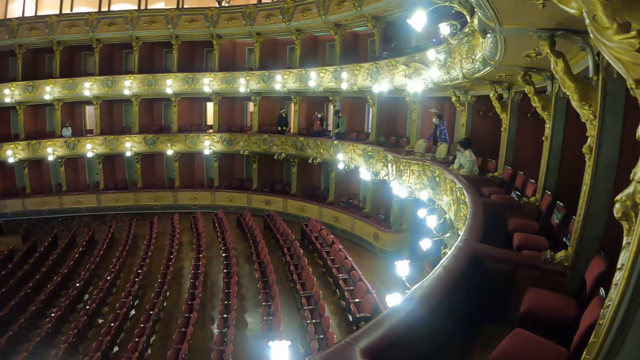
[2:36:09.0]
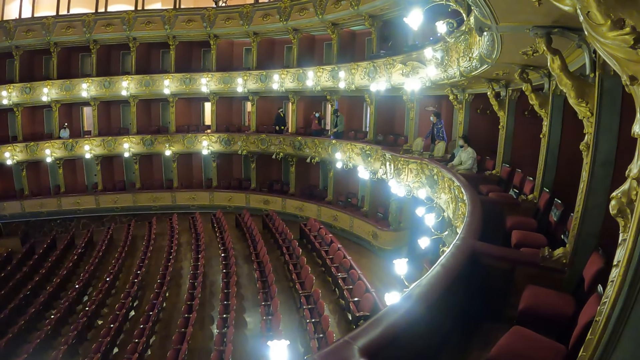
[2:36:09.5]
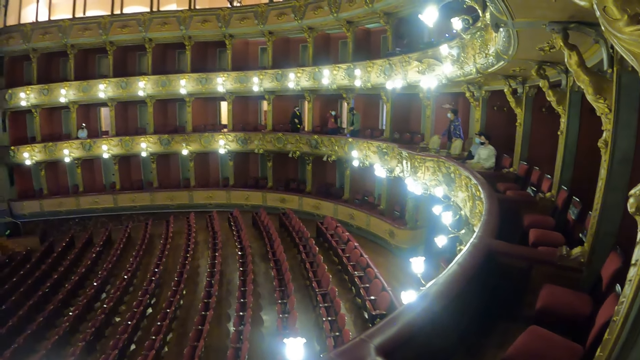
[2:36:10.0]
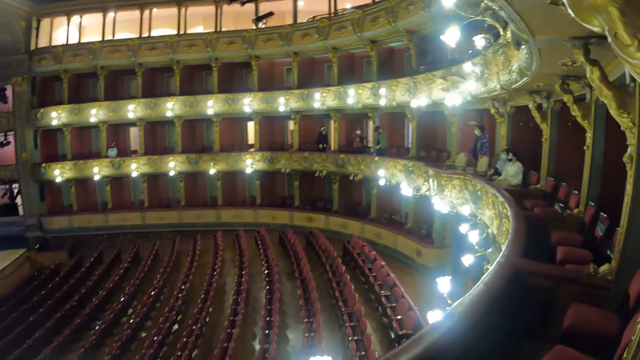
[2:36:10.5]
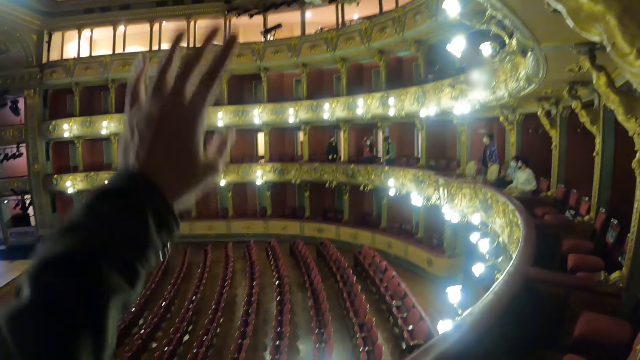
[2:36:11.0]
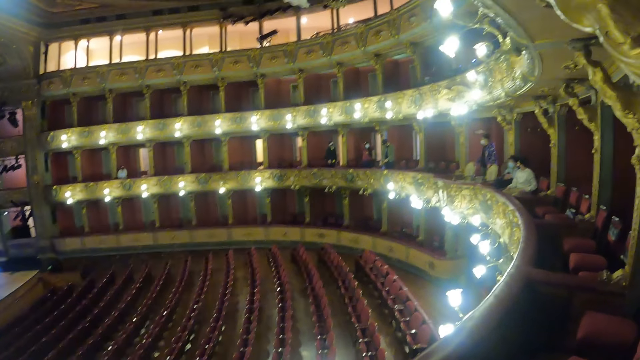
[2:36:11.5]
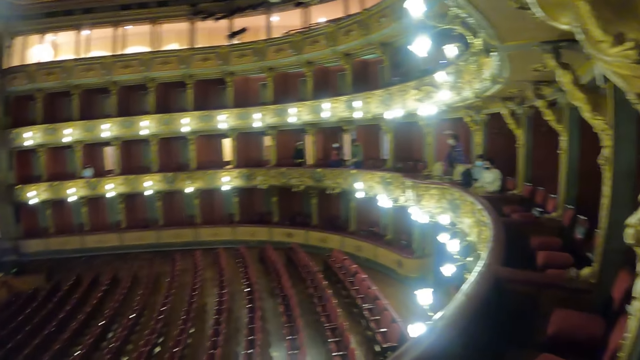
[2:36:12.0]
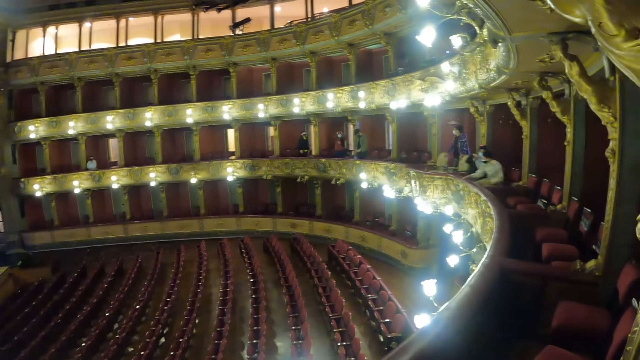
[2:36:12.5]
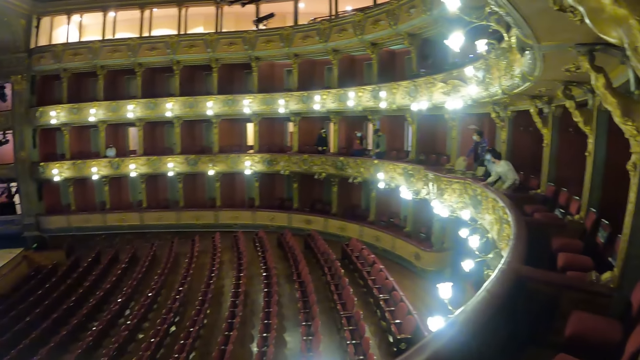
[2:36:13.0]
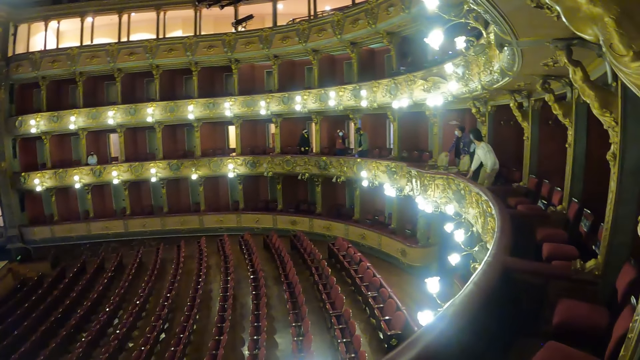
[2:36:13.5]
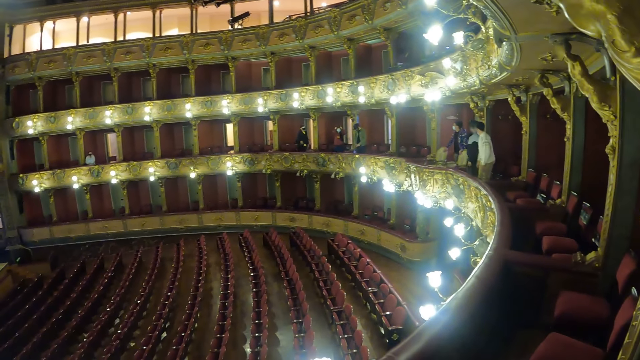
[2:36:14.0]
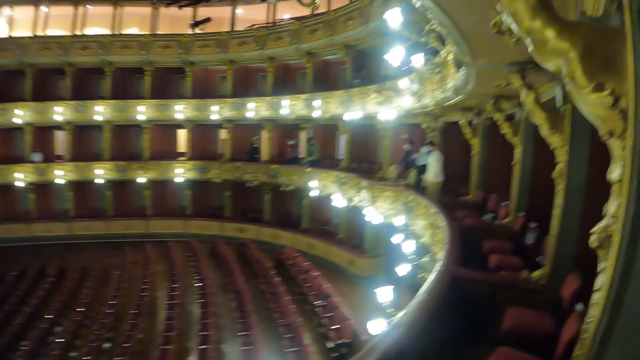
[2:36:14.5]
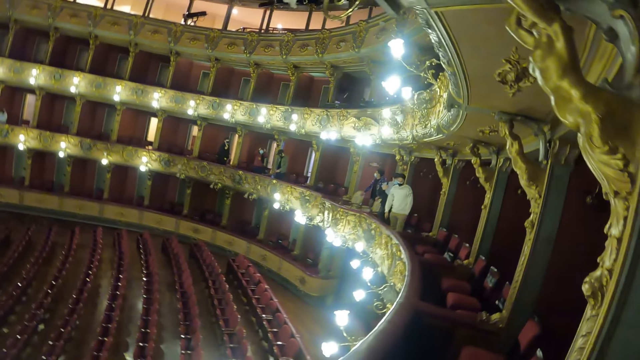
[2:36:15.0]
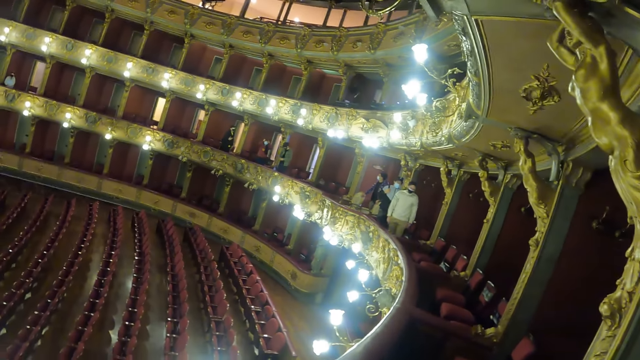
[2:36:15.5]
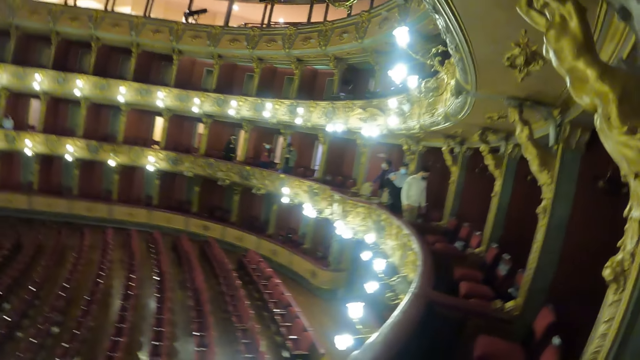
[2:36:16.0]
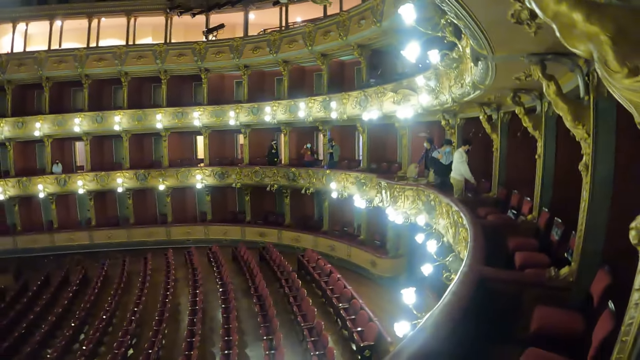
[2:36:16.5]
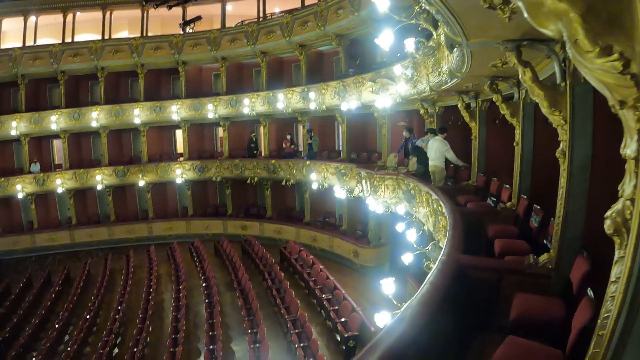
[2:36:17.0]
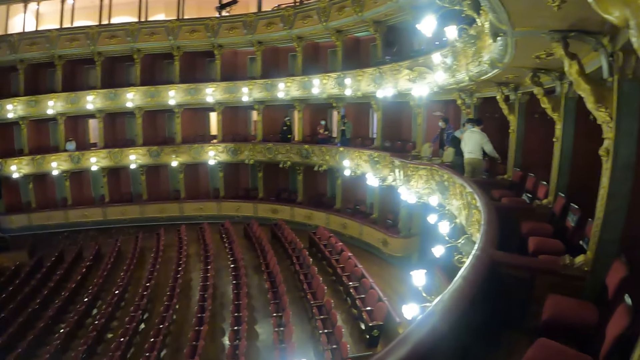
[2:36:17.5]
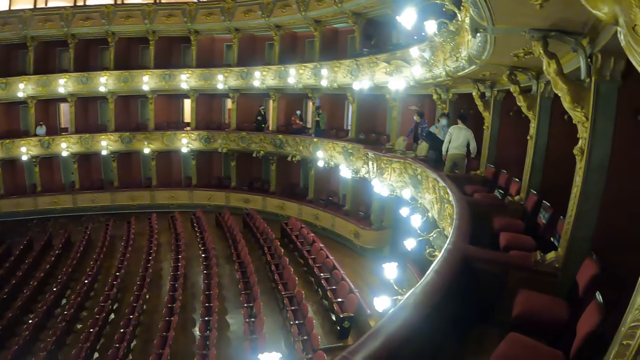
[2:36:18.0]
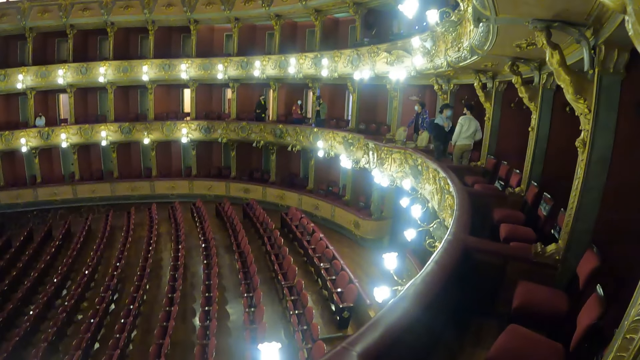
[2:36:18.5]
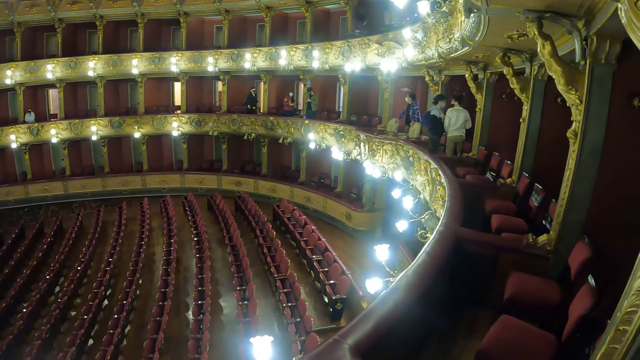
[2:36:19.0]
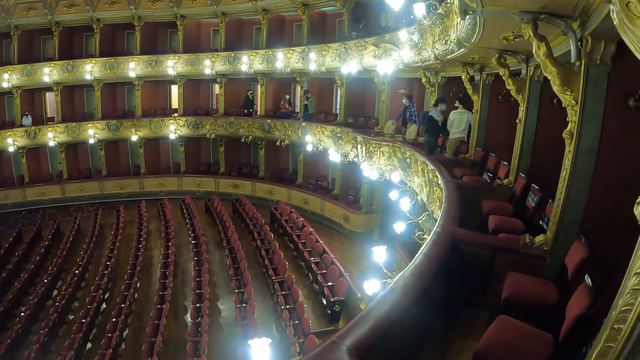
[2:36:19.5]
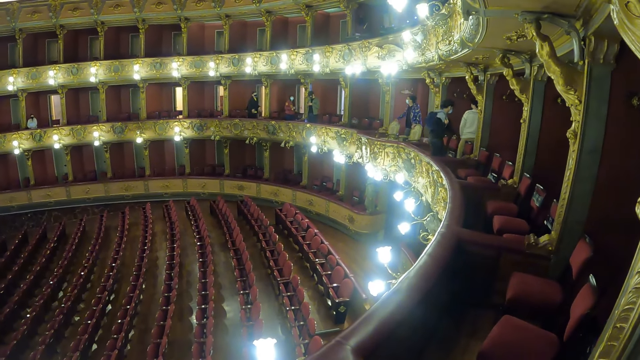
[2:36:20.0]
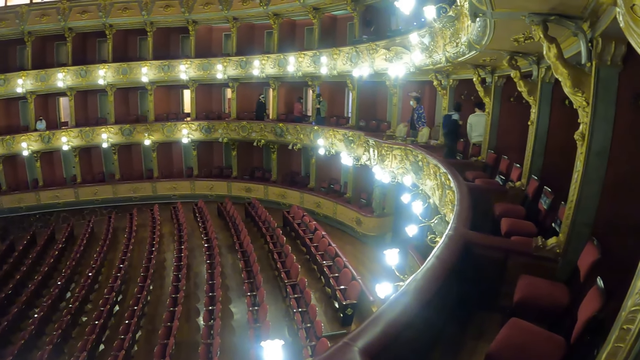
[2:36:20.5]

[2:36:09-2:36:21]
The camera wearer stretches the hand.

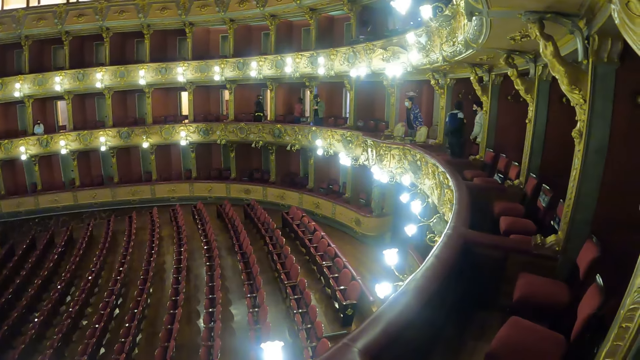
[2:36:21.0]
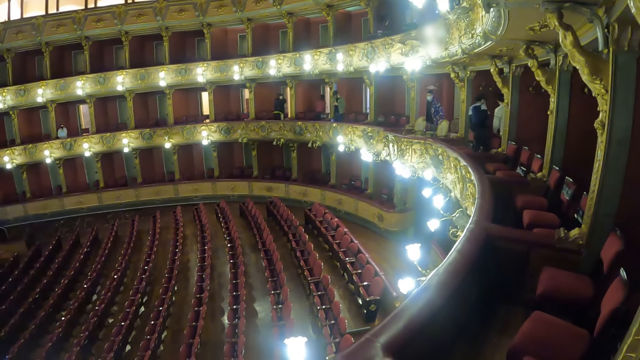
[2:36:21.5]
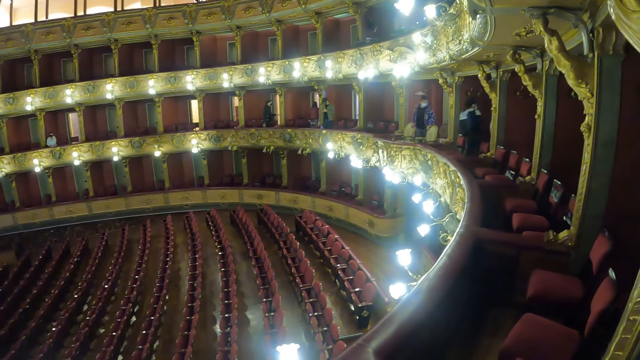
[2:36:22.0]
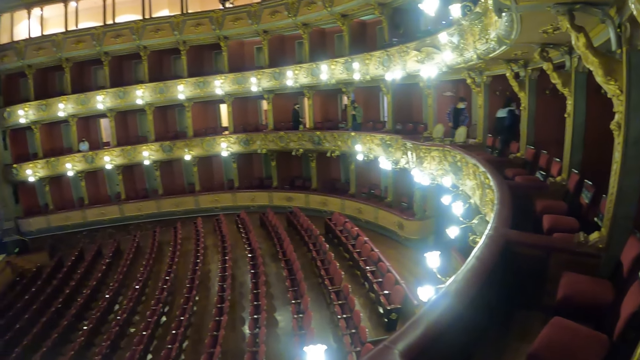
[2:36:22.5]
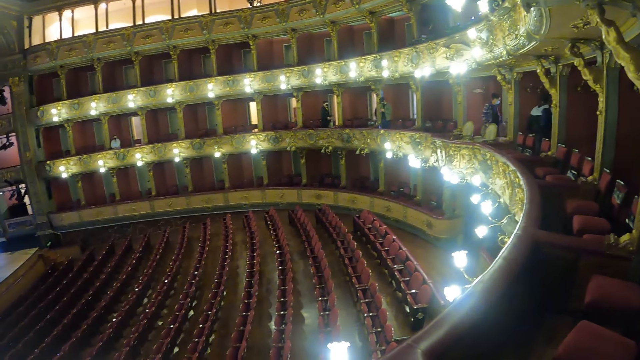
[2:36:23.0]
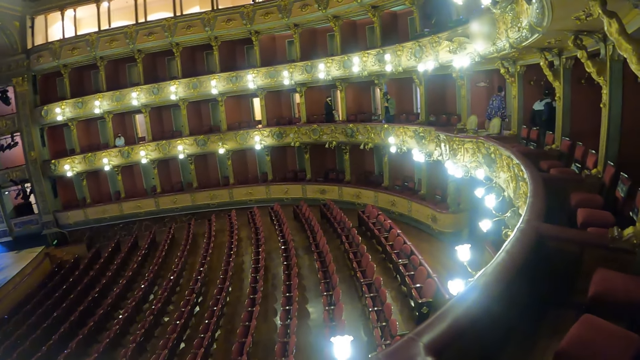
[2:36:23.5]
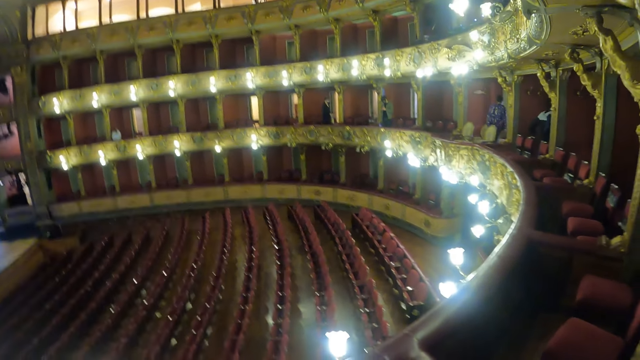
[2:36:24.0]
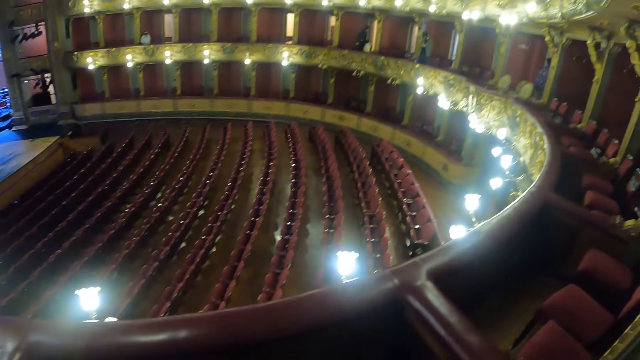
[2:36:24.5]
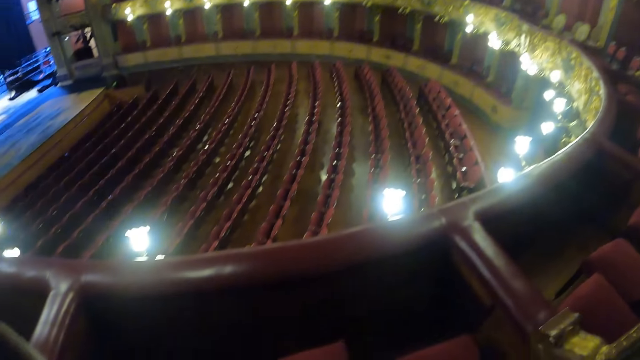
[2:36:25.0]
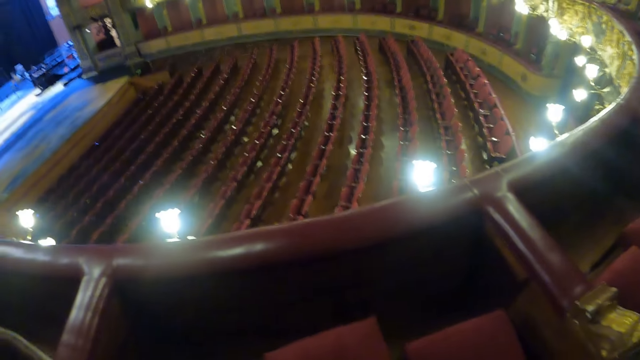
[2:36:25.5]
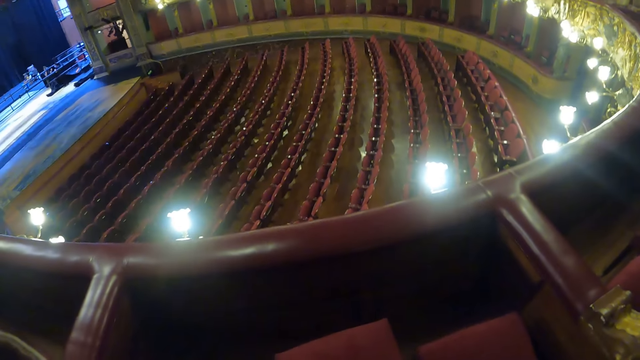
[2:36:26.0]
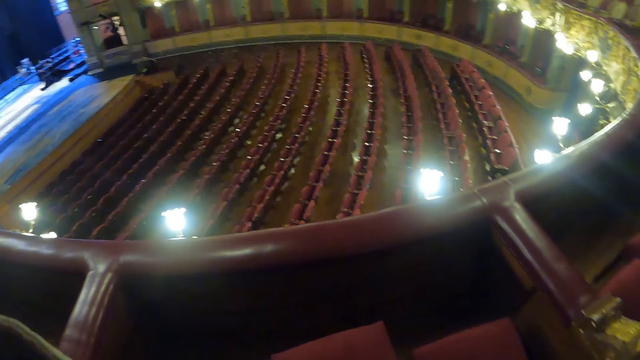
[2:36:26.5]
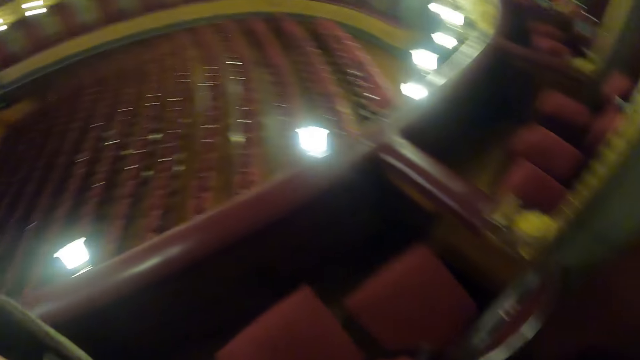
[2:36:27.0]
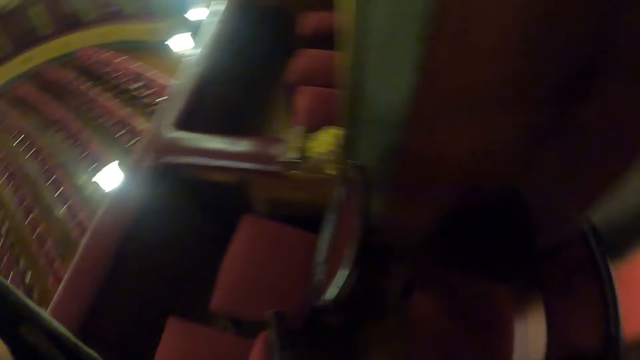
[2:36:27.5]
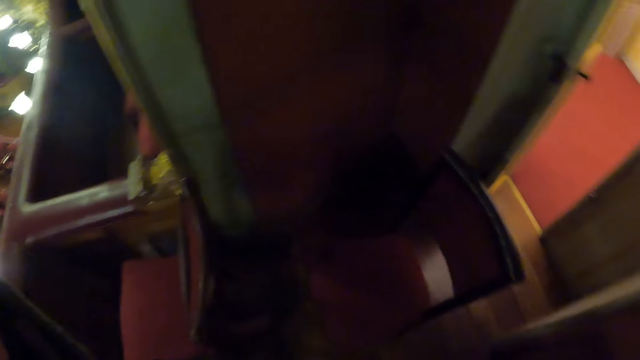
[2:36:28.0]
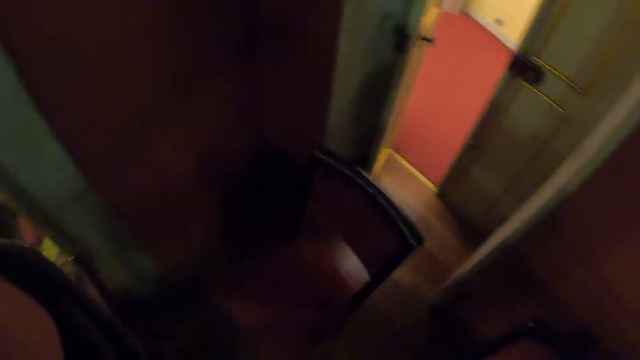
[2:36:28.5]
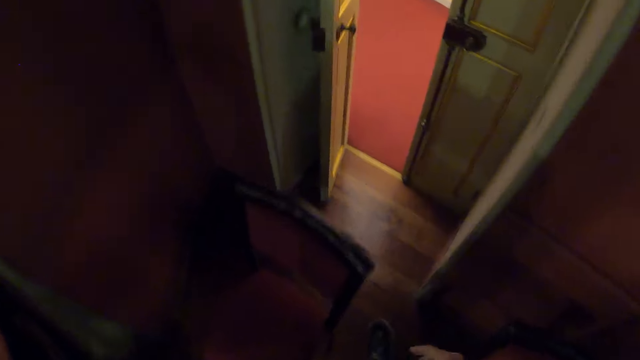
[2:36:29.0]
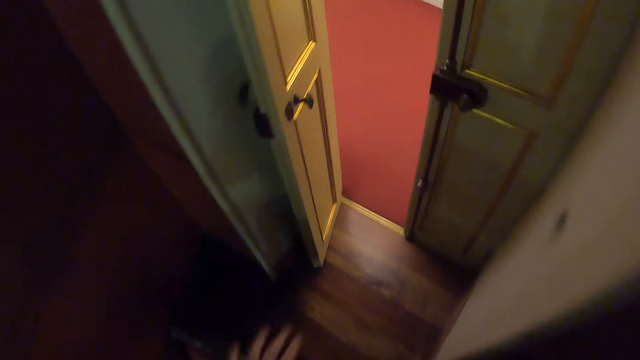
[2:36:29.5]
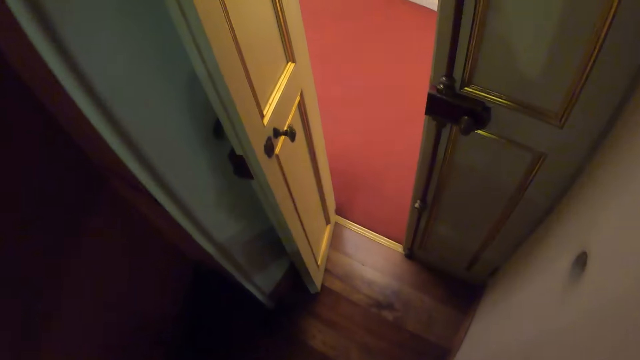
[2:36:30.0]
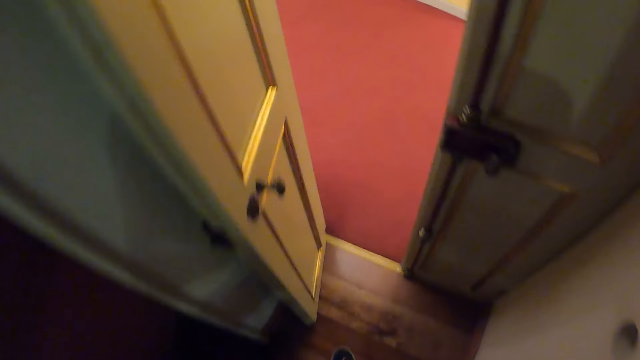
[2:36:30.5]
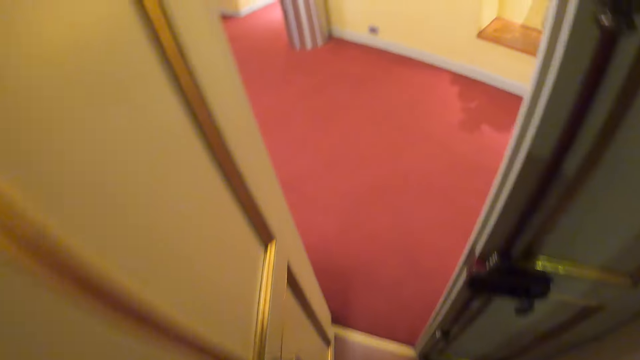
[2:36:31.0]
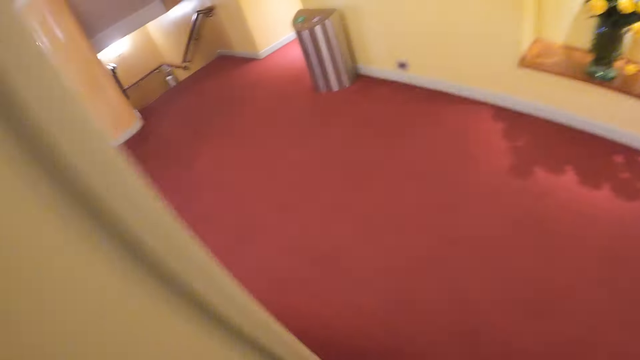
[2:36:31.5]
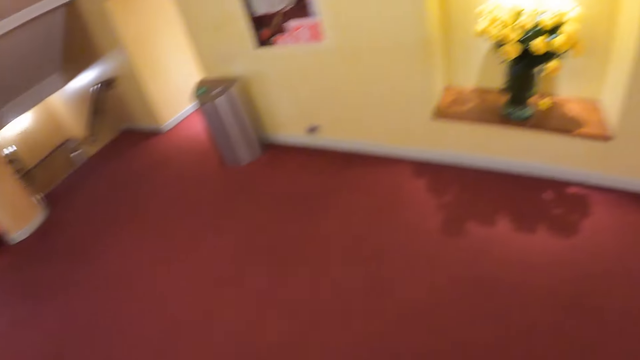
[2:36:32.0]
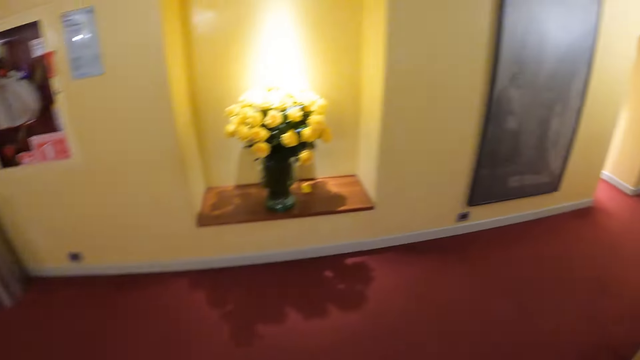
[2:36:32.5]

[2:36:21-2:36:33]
The camera wearer looks around. They walk across the theatre hallway.
